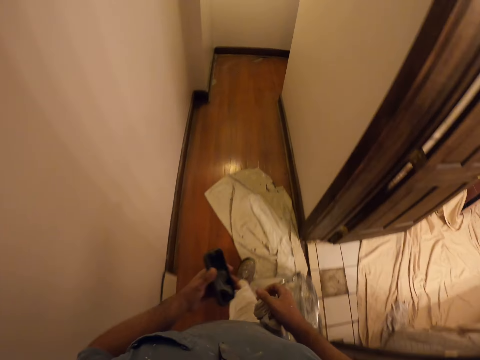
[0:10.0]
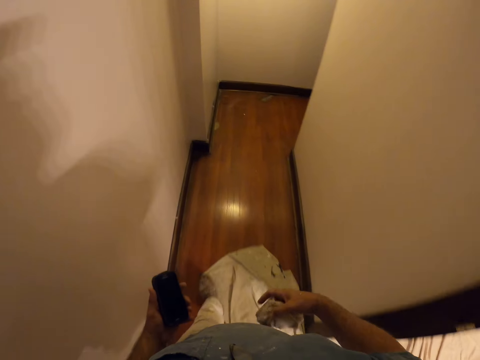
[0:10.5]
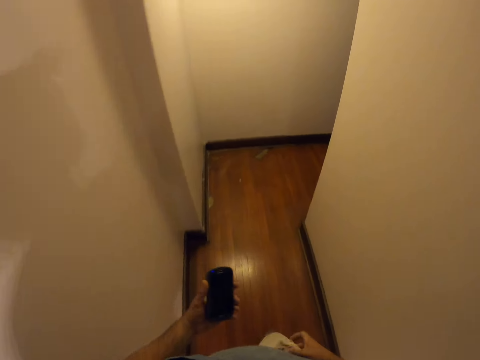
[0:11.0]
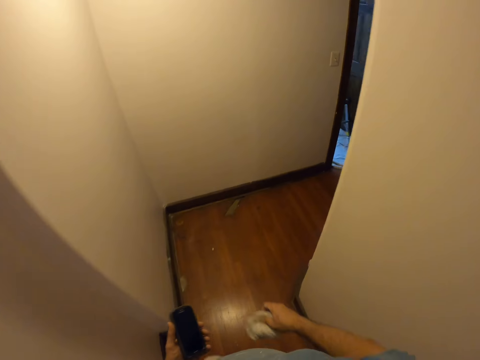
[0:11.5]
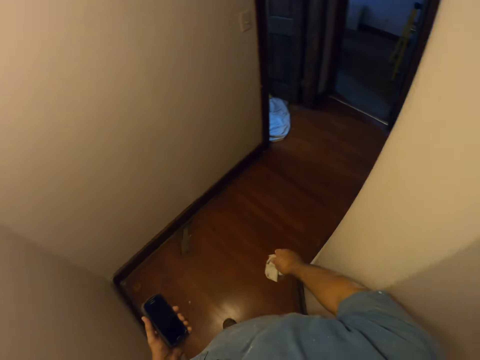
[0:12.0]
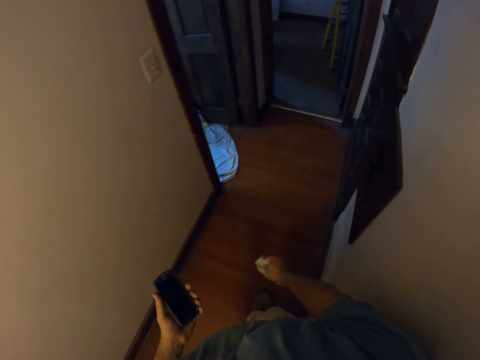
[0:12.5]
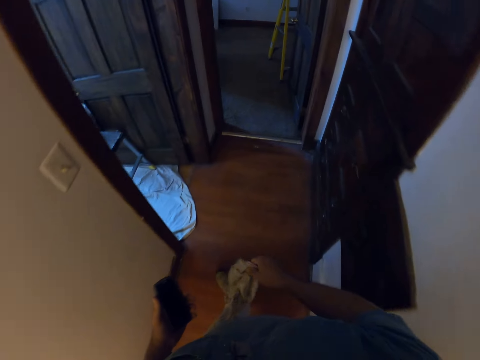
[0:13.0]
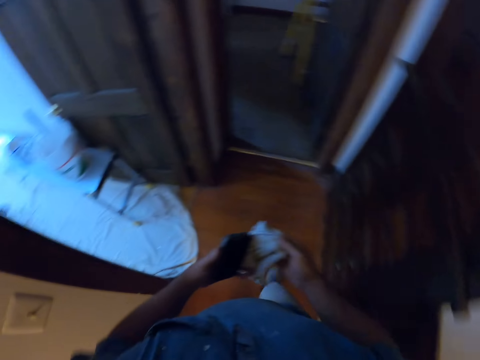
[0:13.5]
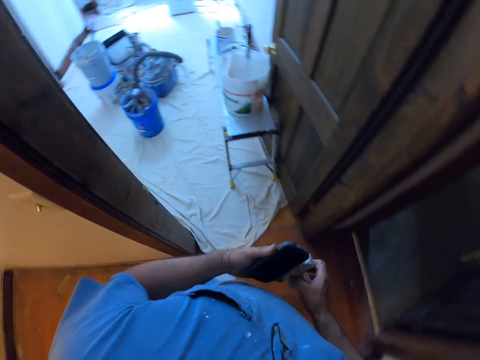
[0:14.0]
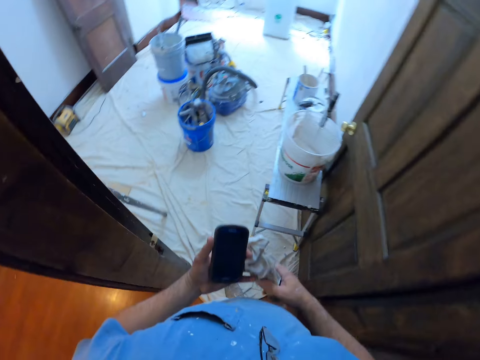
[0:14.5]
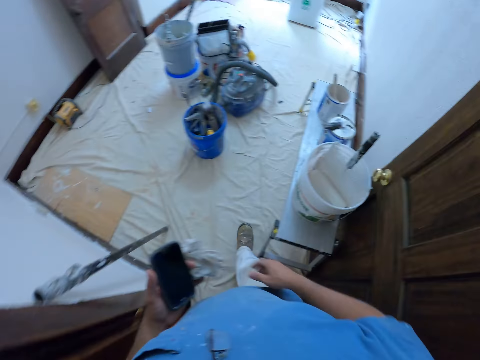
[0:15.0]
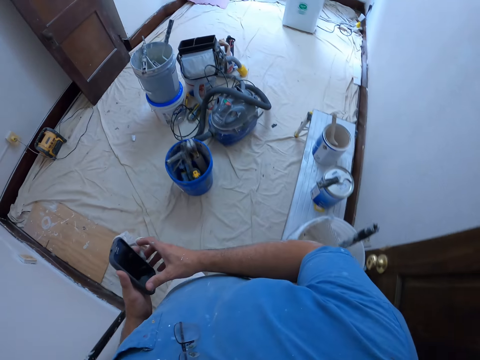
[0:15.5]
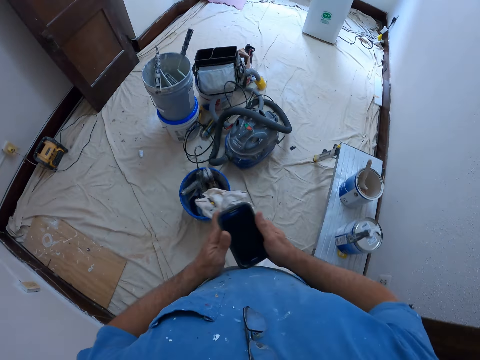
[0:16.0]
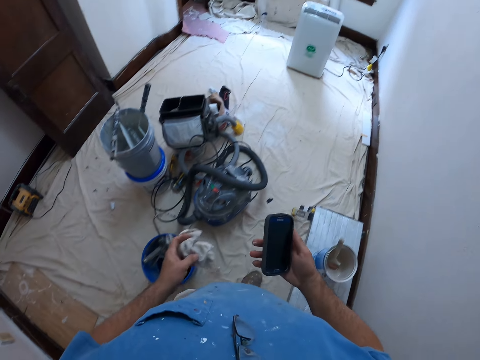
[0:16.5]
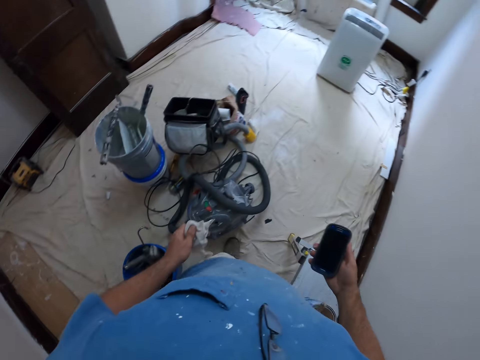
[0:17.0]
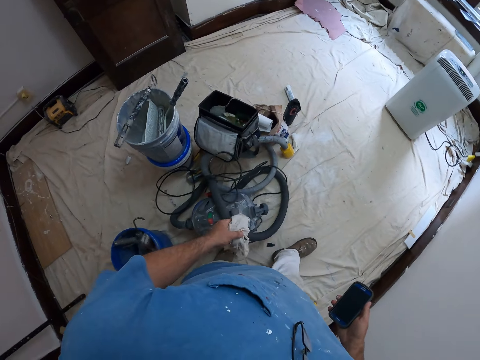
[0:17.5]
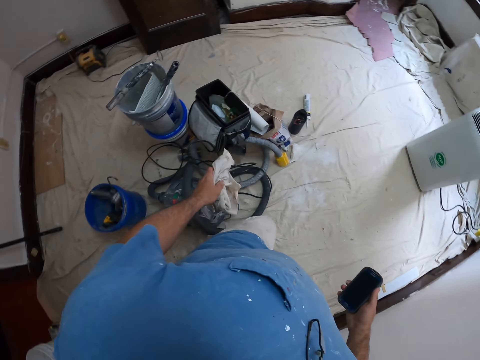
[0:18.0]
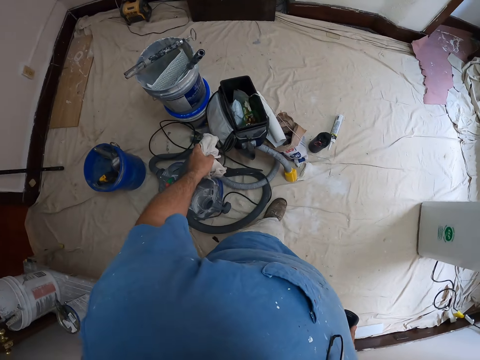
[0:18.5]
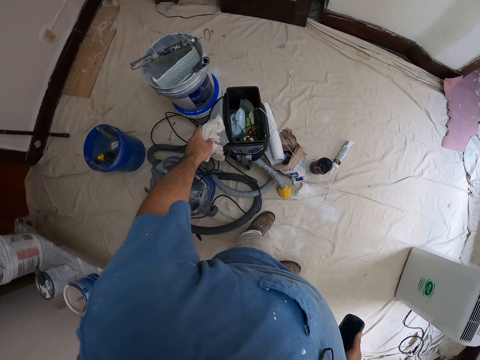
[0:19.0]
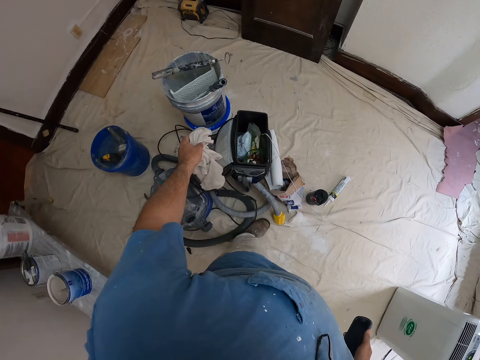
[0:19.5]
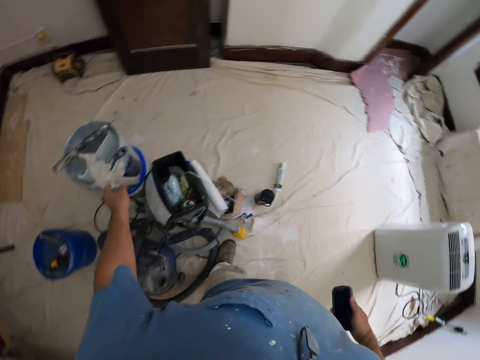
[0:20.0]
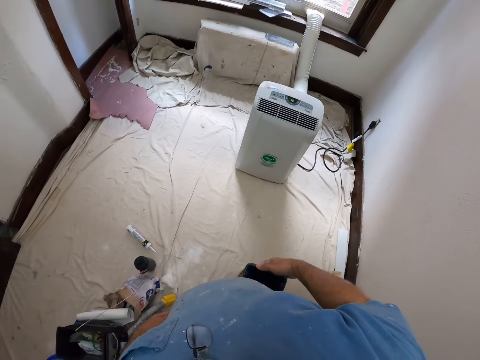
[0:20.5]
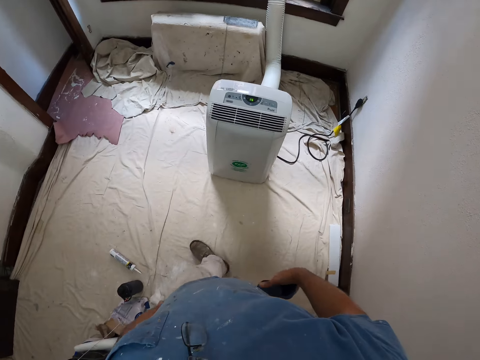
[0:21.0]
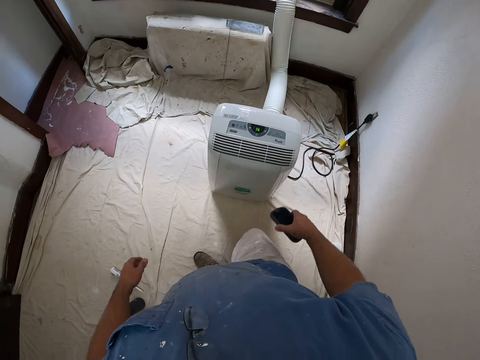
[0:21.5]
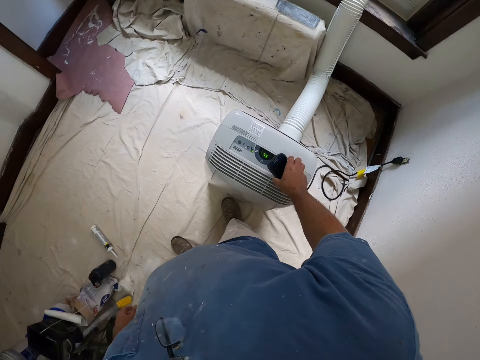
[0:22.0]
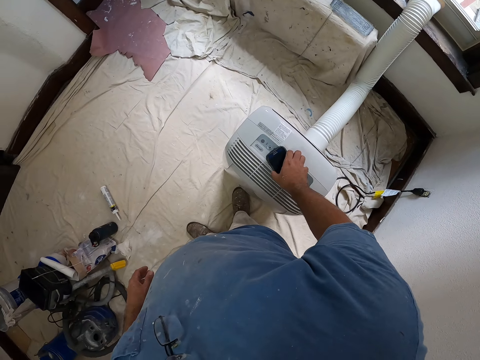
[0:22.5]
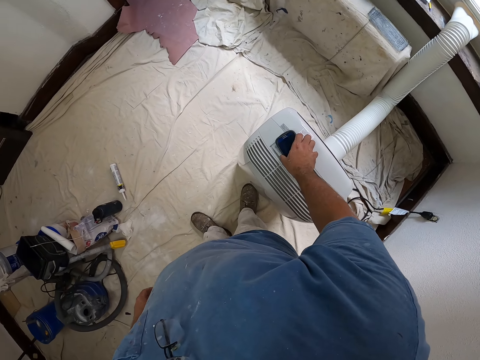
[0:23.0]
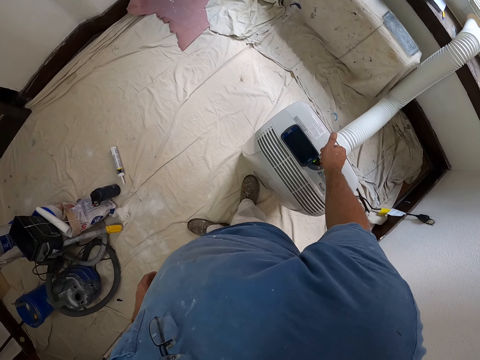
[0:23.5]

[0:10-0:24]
The camera wearer passes the phone from the right to the left hand. He exchanges the hand holding the cellphone. He rubs the rag in his hand. He drops the rag in the bucket. He walks in the room. He places the phone on the AC.

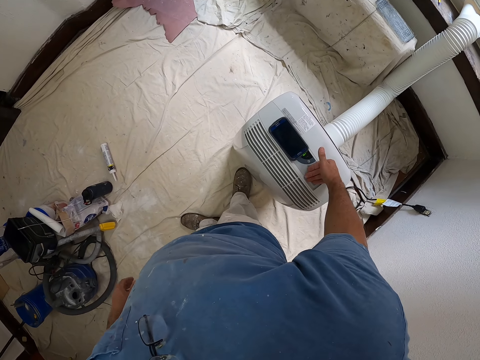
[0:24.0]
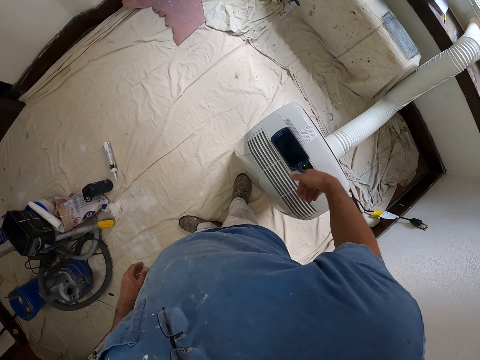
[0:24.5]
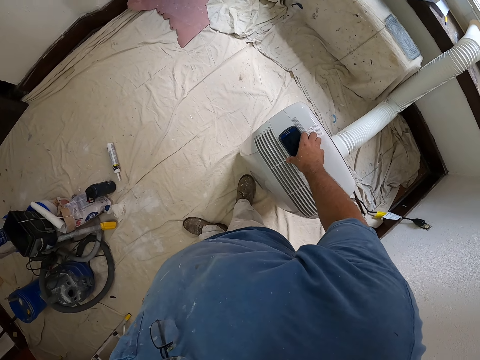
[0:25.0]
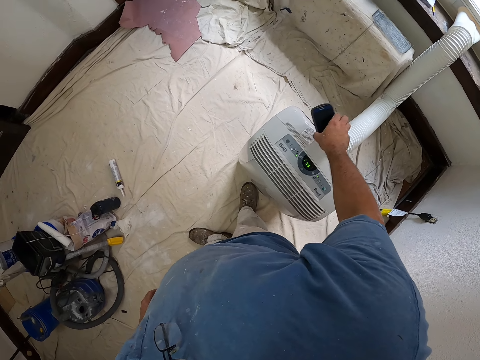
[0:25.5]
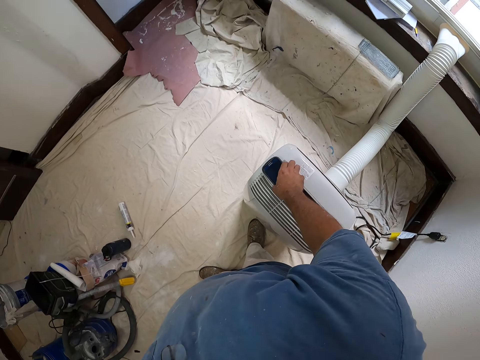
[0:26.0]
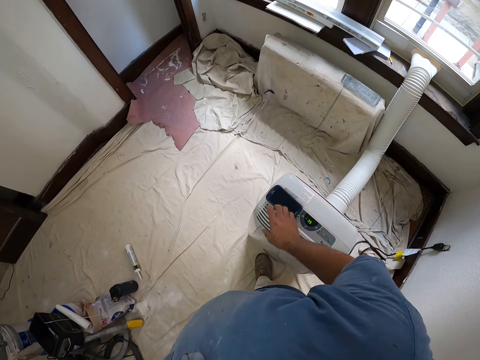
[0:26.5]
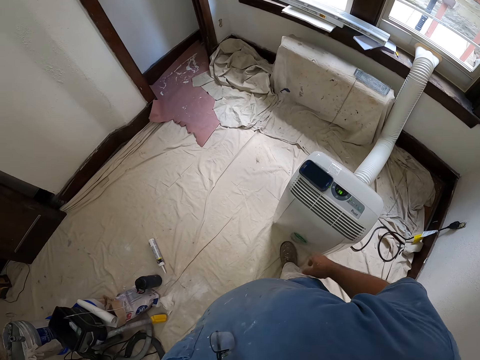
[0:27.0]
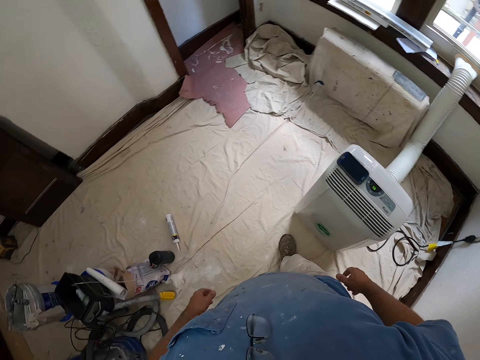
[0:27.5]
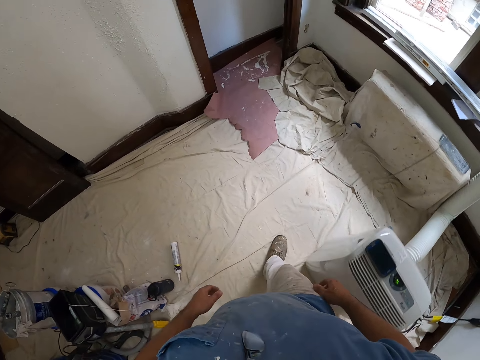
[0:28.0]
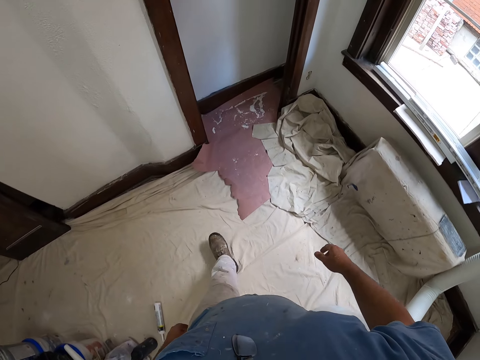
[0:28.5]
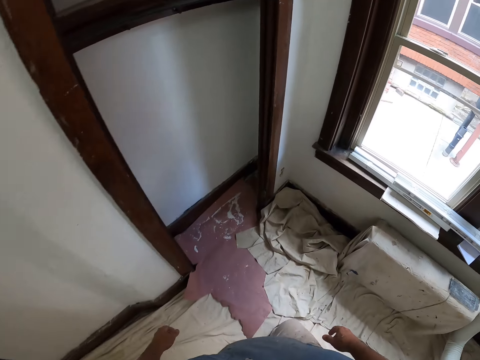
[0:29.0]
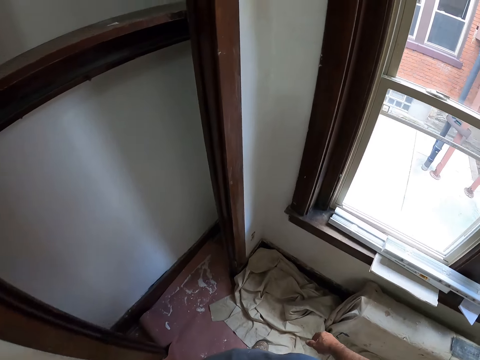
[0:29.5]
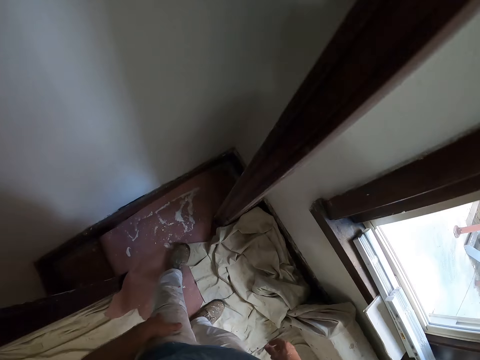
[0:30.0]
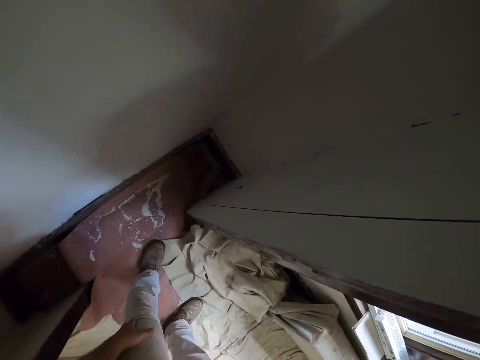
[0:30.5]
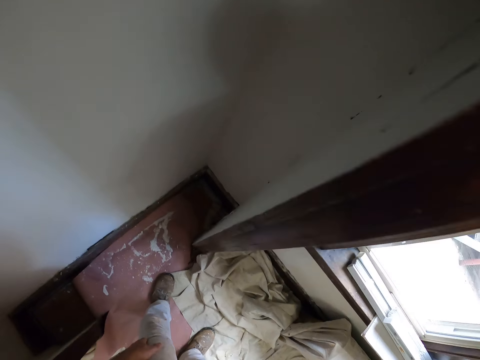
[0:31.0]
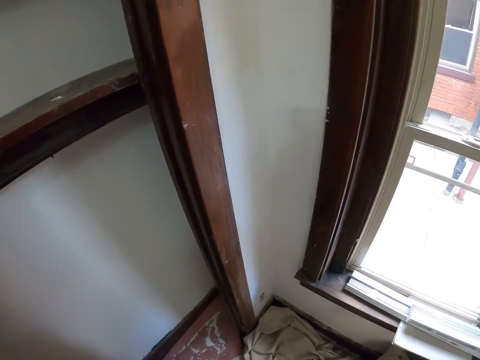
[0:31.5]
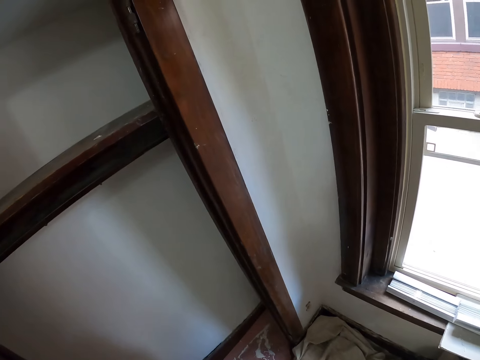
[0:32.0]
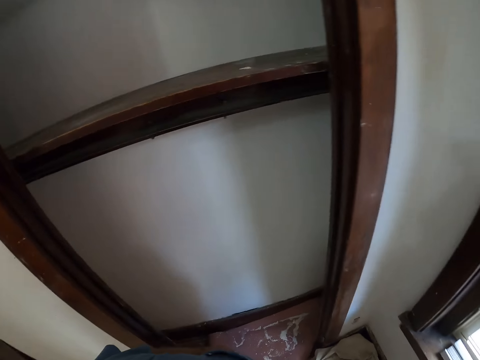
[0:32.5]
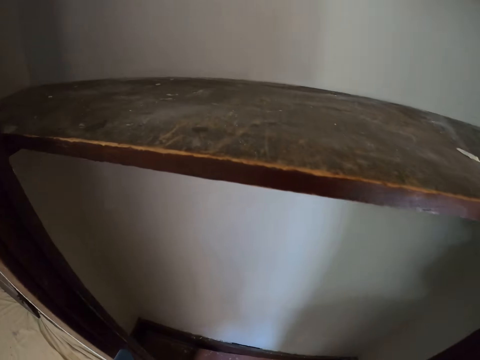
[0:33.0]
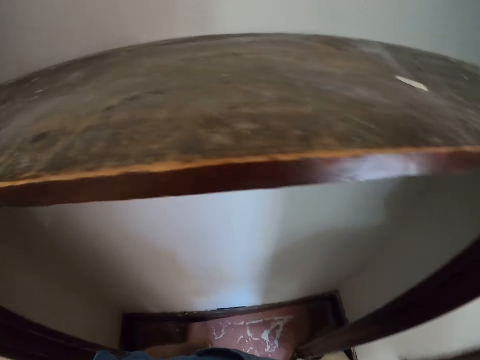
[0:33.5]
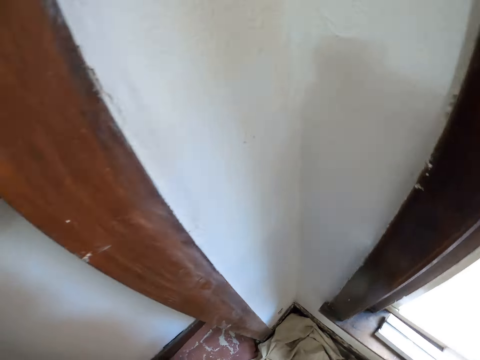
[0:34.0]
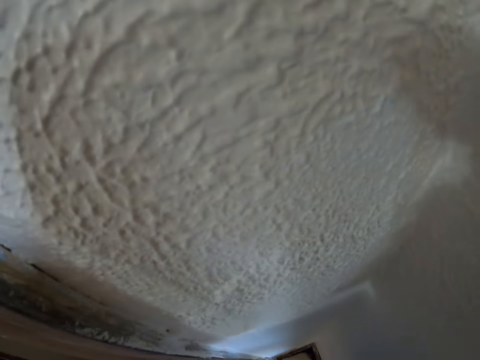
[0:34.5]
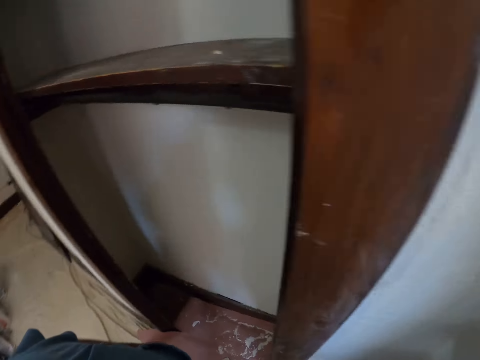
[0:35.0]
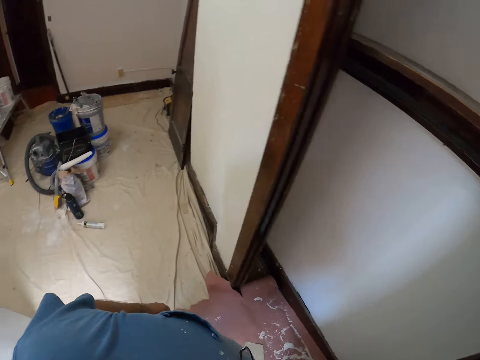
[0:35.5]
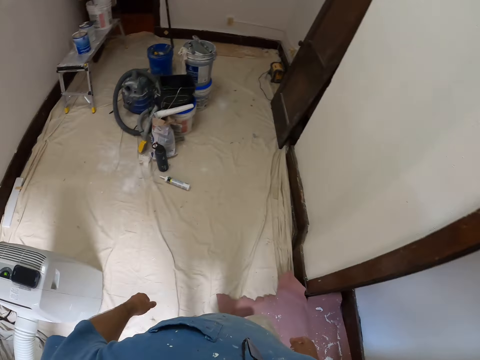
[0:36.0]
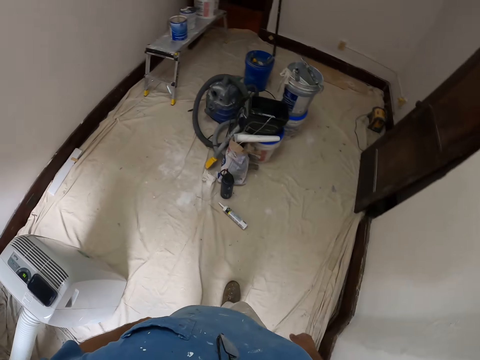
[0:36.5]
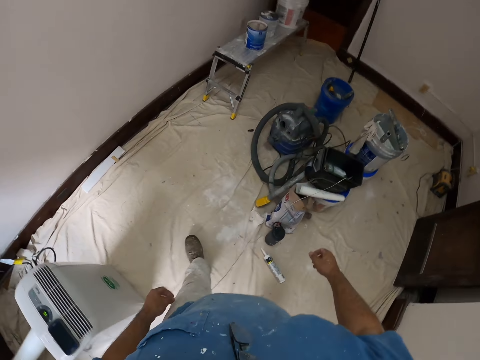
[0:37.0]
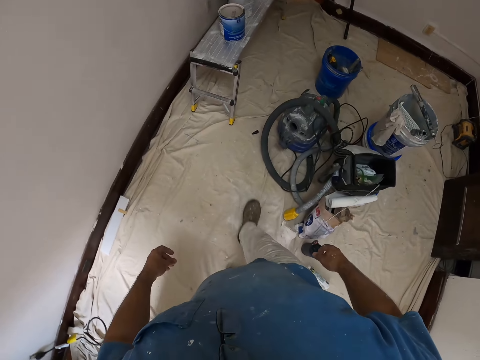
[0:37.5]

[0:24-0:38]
The camera wearer places his hand on the AC. He picks up the cellphone from the AC. He places the cellphone on the AC. He removes the hand from the AC. He walks in the room.
